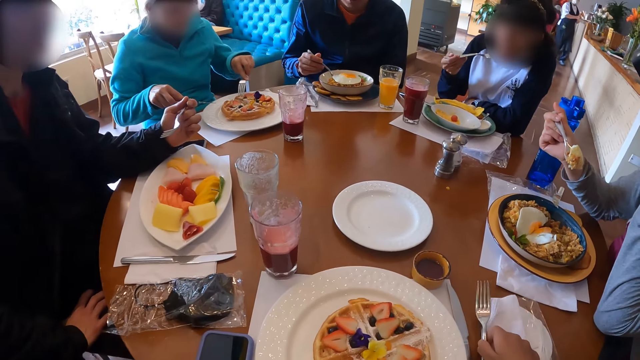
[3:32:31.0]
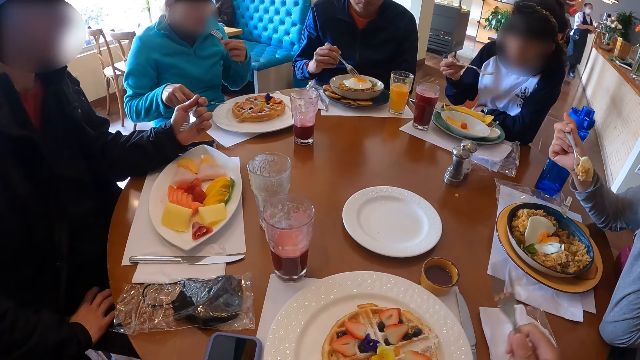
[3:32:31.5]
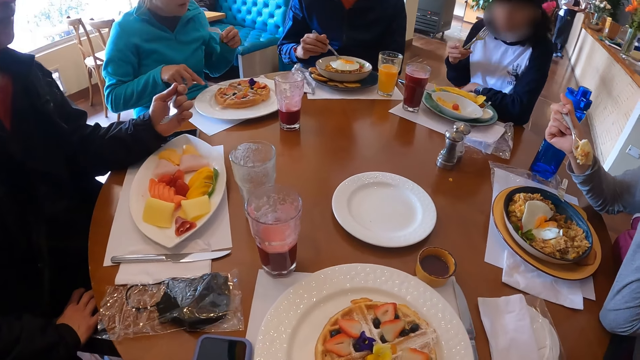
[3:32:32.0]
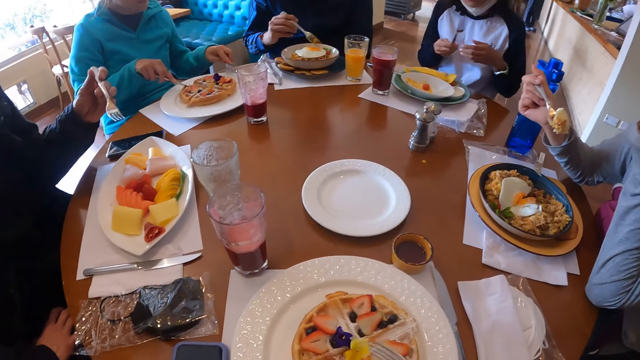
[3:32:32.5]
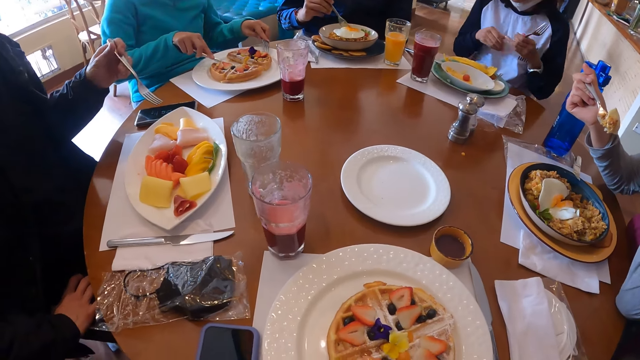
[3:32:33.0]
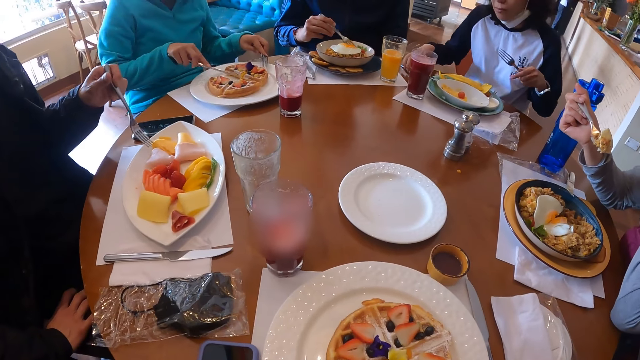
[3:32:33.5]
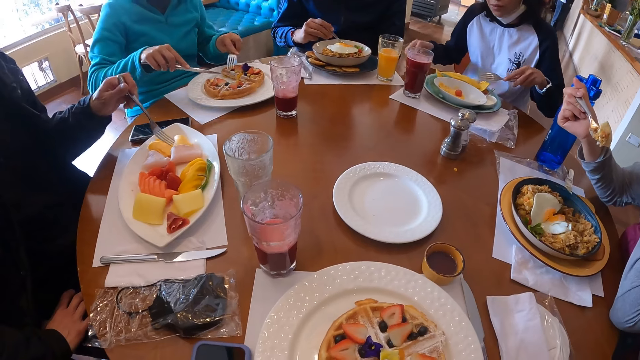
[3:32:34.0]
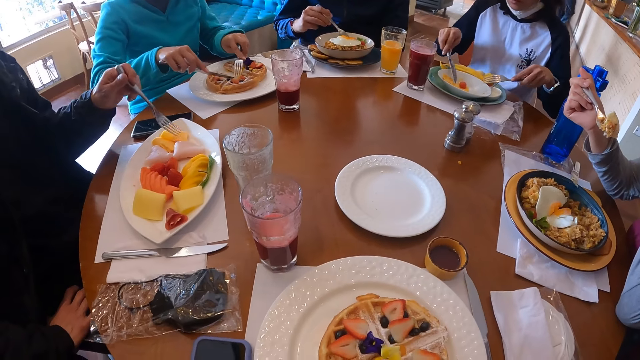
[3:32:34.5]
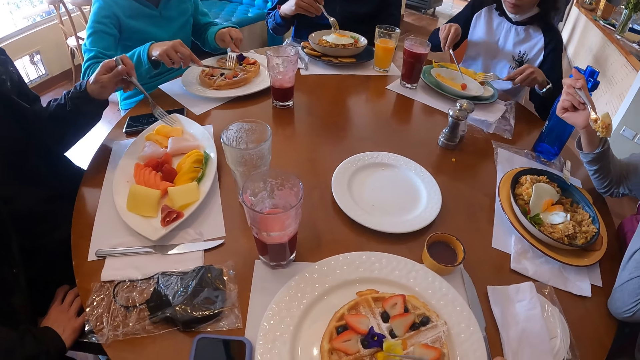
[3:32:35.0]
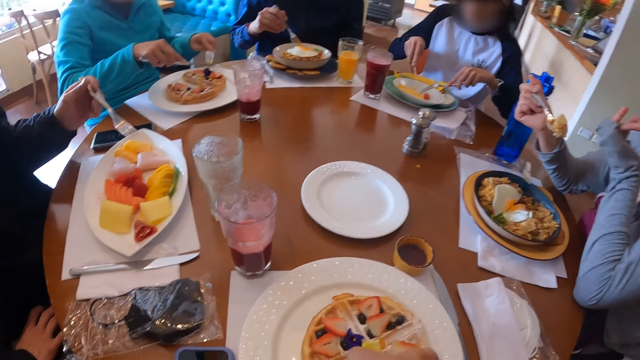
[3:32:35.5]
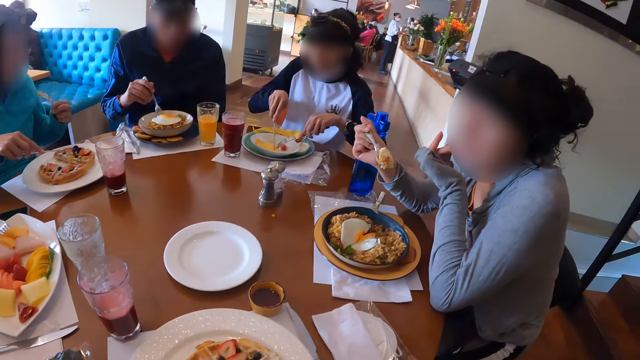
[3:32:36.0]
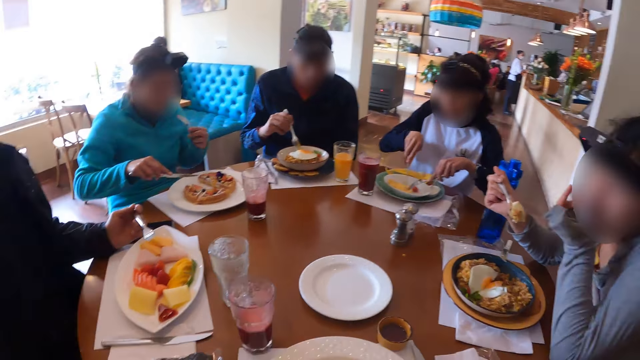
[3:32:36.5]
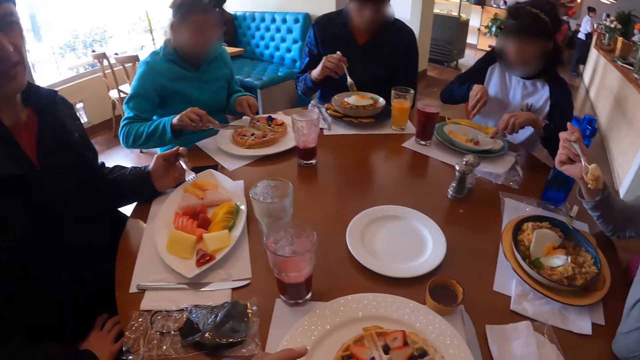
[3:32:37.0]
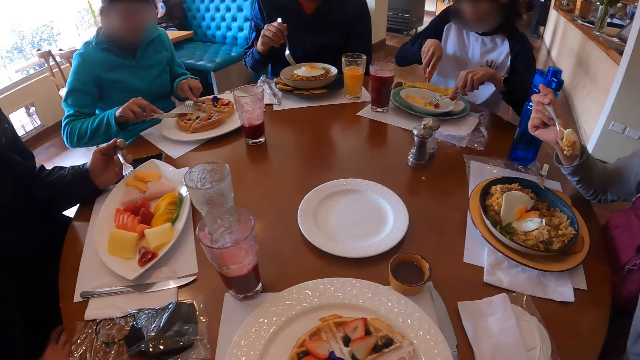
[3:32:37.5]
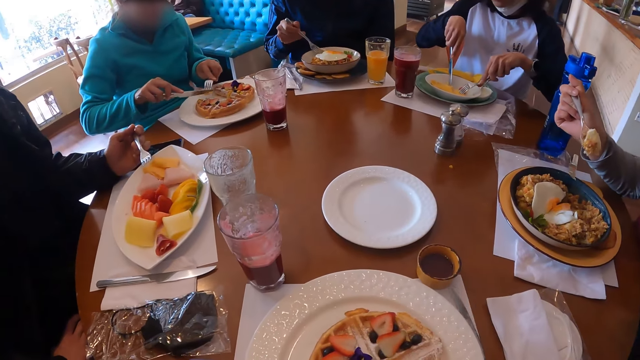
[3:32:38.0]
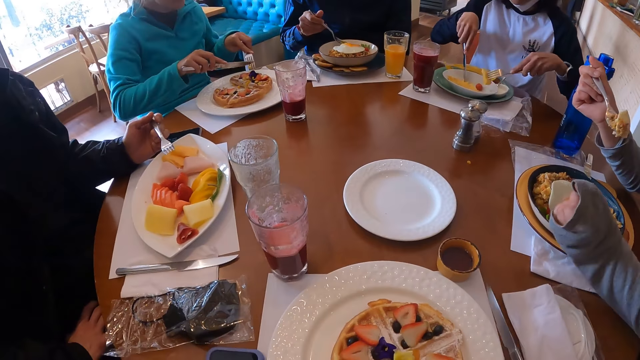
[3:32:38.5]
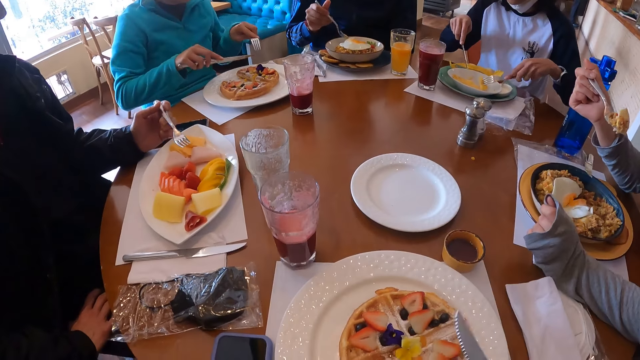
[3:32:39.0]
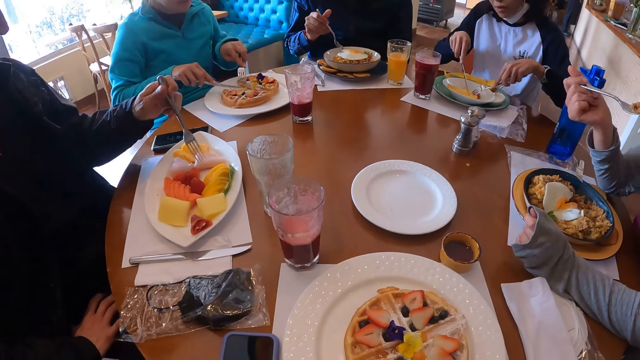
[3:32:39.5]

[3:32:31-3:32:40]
The camera wearer picks up a fork on the table with her right hand. A woman eats food from the plate with the fork in her right hand. Another woman eats the food. The first woman passes the fork in her right hand to her left hand and holds the fork. She picks up the knife on the table with her right hand. She cuts the food in the plate with the fork and knife in her hands. The camera wearer picks up the knife on the table with her right hand.

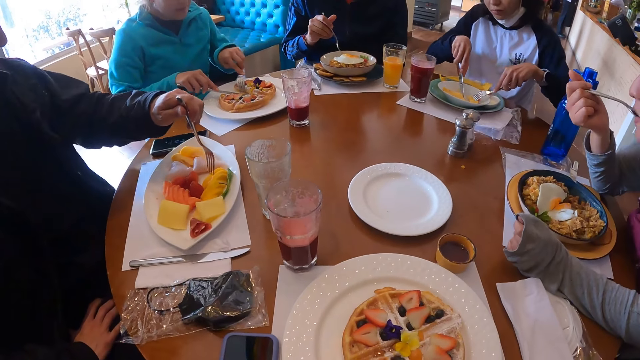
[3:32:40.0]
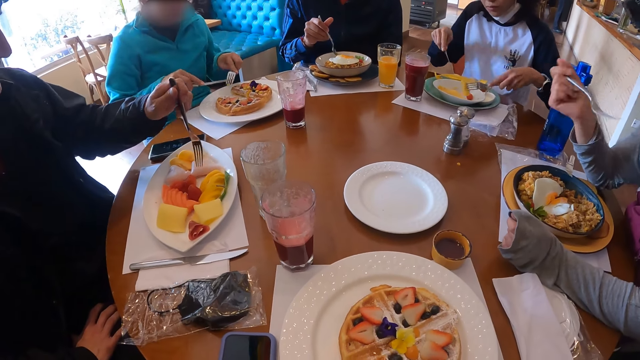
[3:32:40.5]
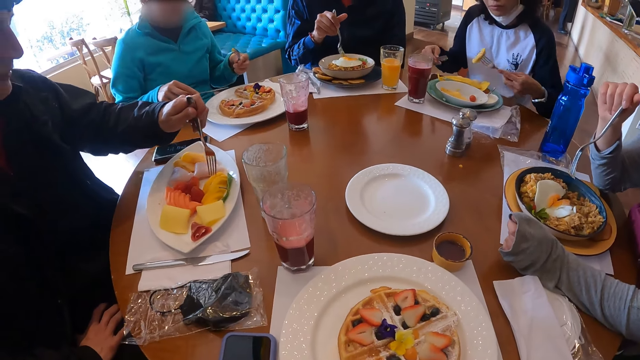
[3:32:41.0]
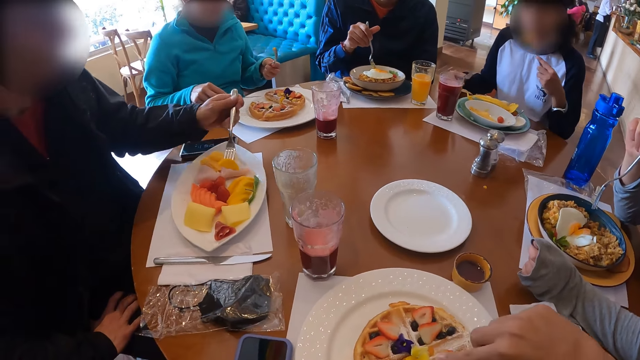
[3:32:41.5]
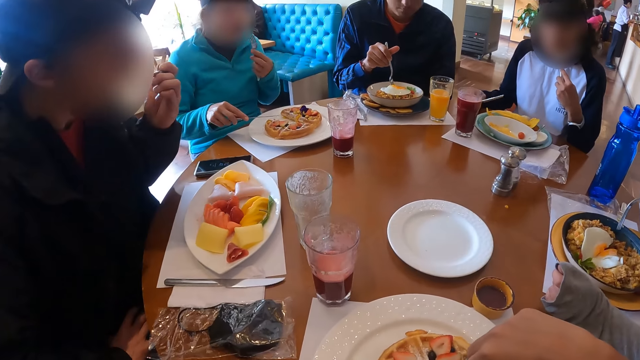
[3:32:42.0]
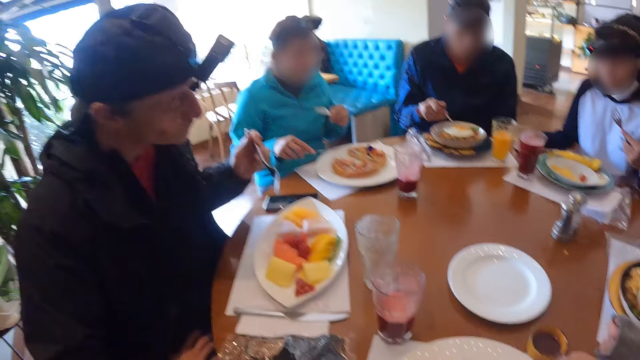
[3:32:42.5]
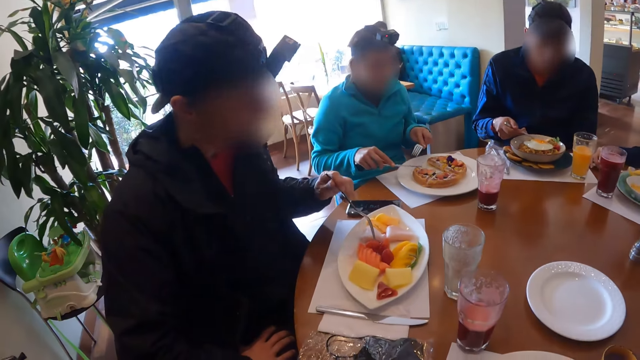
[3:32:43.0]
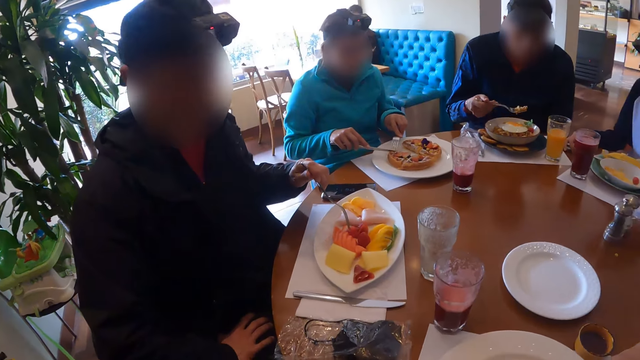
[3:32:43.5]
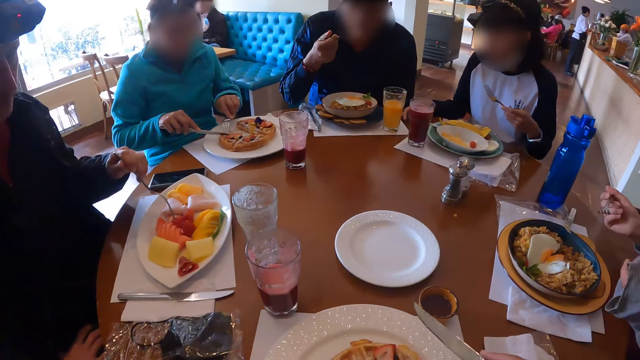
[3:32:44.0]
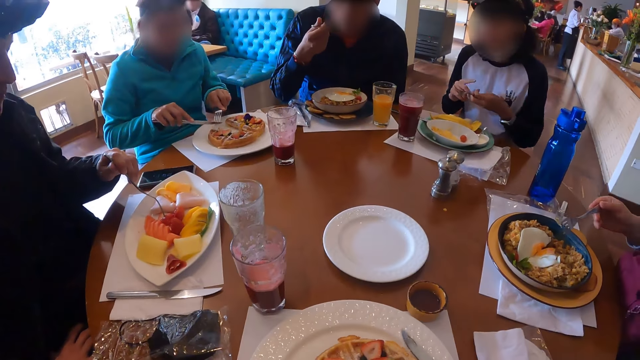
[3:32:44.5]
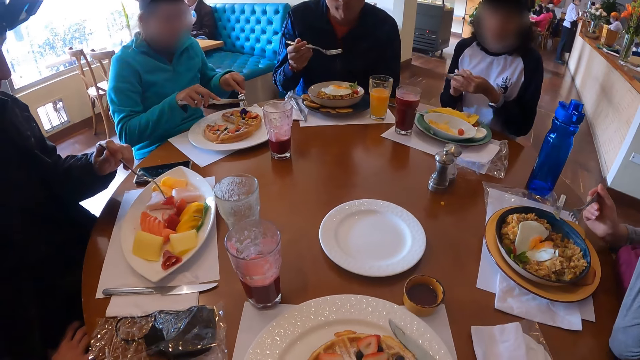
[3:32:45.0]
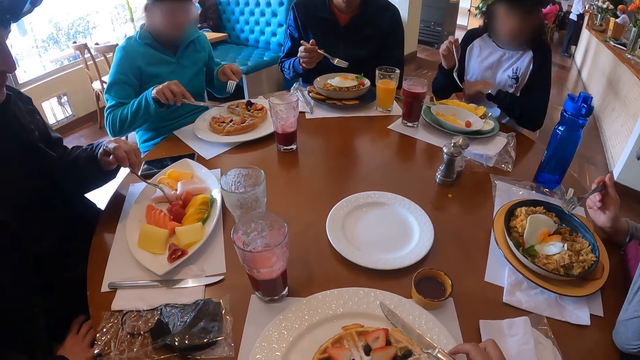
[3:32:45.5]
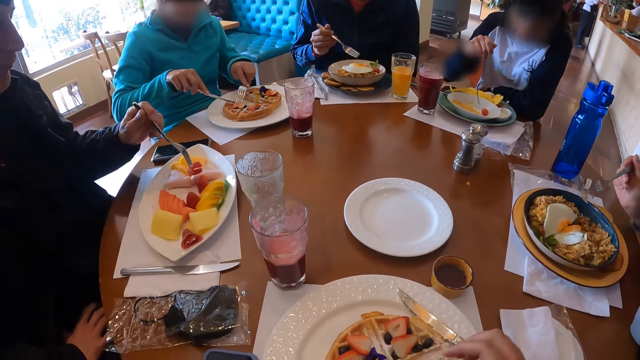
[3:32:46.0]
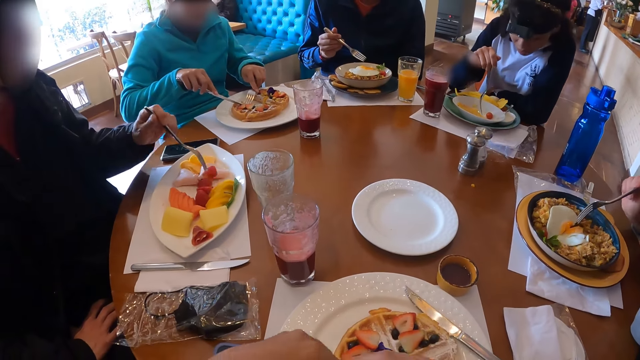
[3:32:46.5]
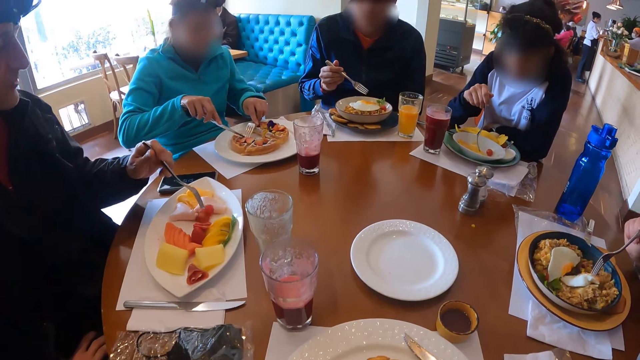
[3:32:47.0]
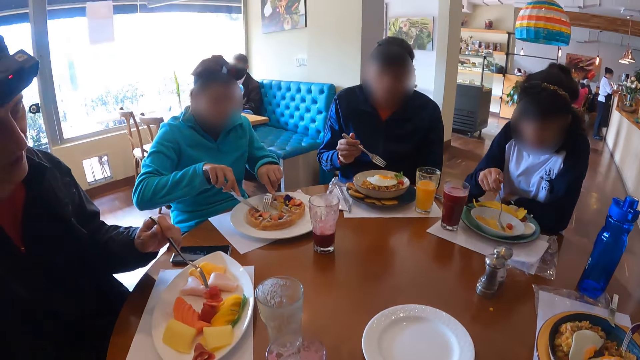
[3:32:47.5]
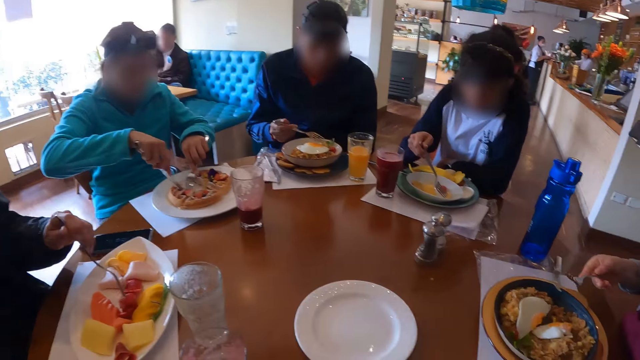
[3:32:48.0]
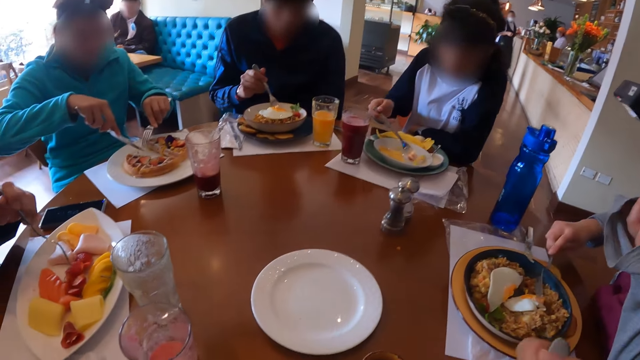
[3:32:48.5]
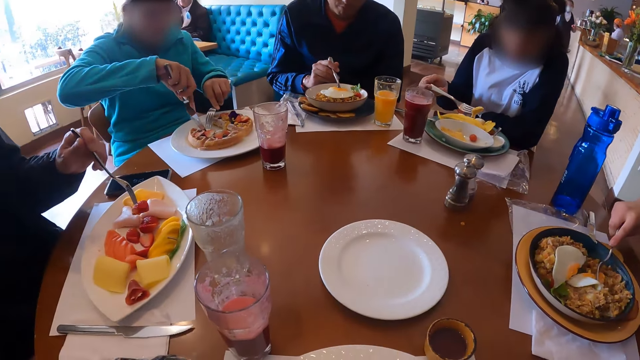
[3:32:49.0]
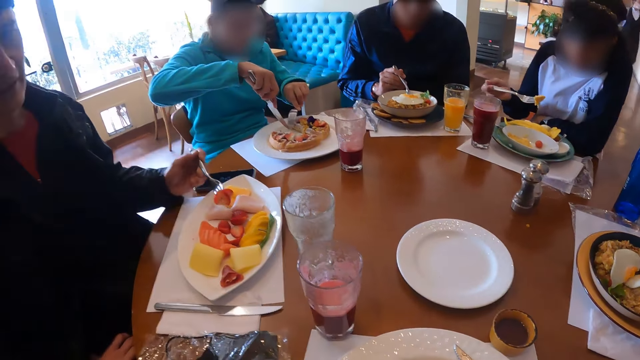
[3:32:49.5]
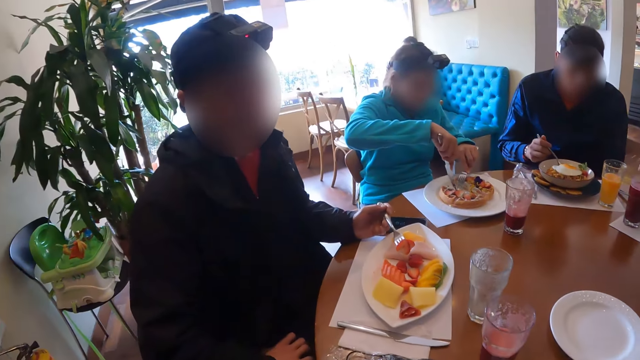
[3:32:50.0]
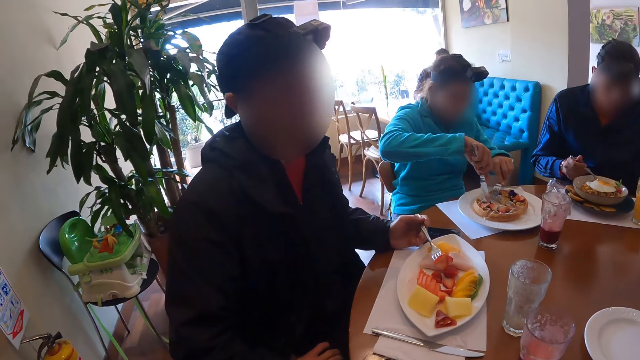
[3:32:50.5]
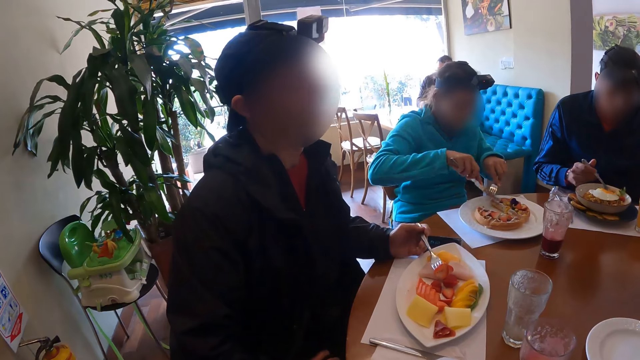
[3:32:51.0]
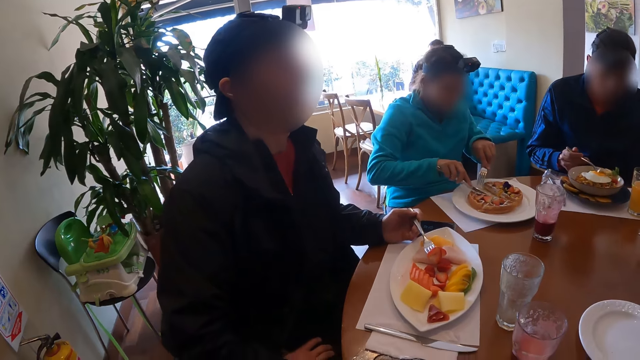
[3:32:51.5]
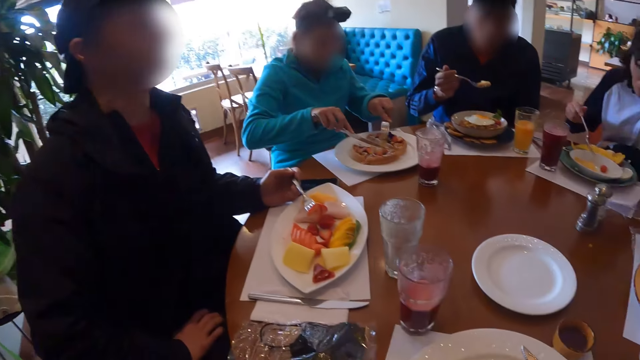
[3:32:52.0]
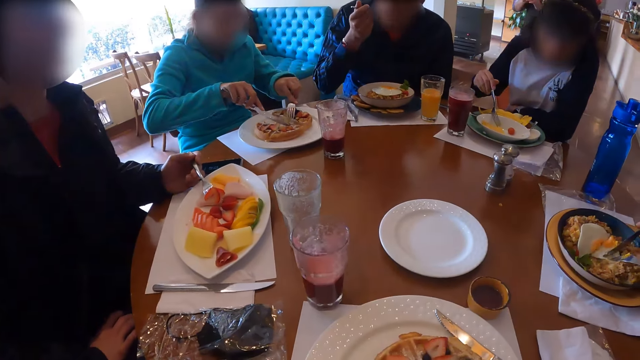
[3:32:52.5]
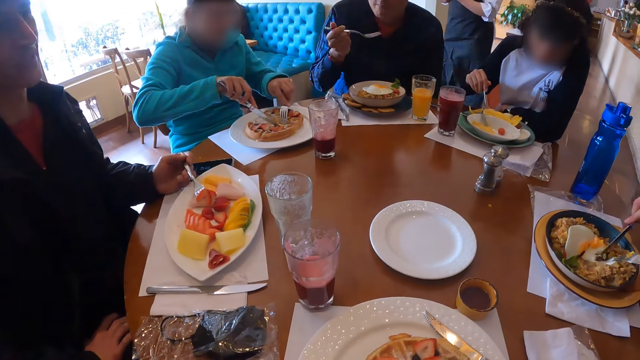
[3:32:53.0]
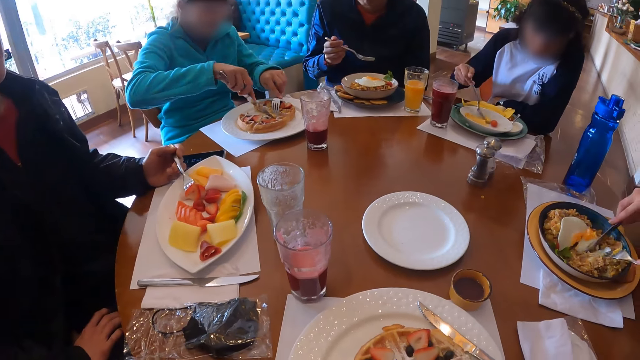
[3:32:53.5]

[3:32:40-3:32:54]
A woman eats the food with the fork in her right hand. Another woman eats food from the plate with the fork in her left hand. A man eats food from the plate with the fork in his left hand. The camera wearer picks food from the plate with the fork and knife in her hands. The other woman drops the knife in her right hand on the table. Another man scoops the food and eats food from the plate with the fork in his right hand. The camera wearer drops the knife in her right hand on the plate on the table. The other woman passes the fork in her left hand to her right hand. The camera wearer passes the fork in her left hand to her right hand. The other woman picks food from the plate with the fork in her right hand. The first man talks to the camera wearer. The first woman cuts food from the plate with the fork and knife in her hands. The other man eats the food.
